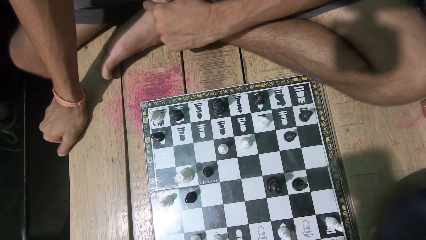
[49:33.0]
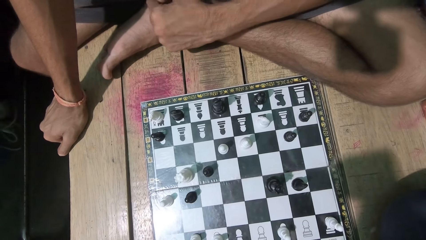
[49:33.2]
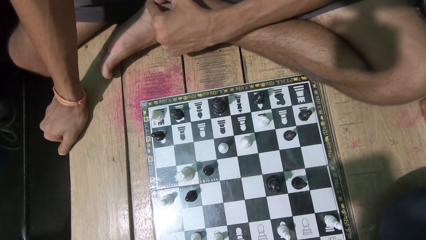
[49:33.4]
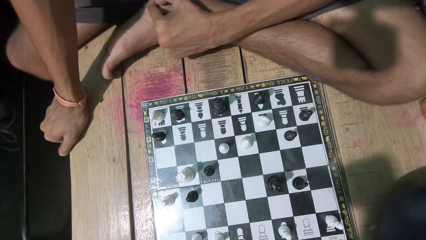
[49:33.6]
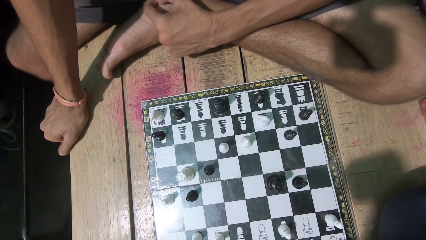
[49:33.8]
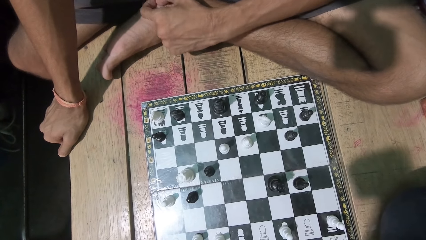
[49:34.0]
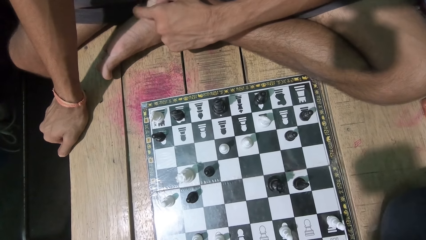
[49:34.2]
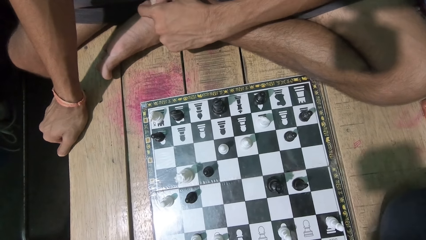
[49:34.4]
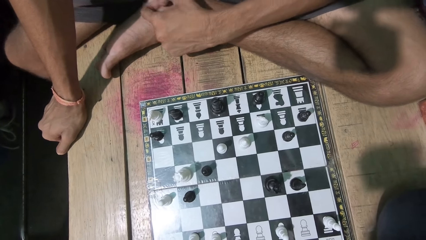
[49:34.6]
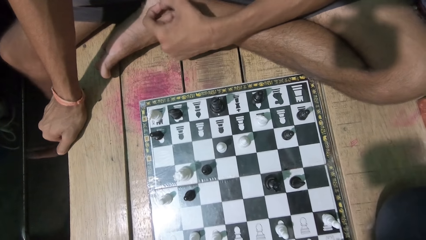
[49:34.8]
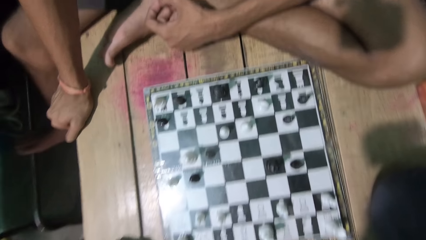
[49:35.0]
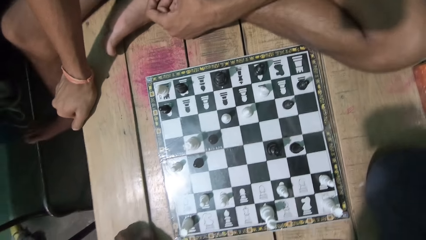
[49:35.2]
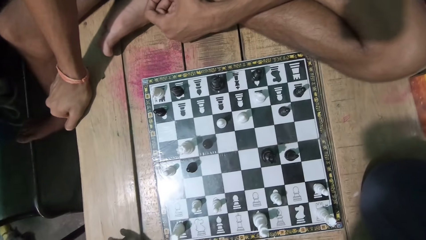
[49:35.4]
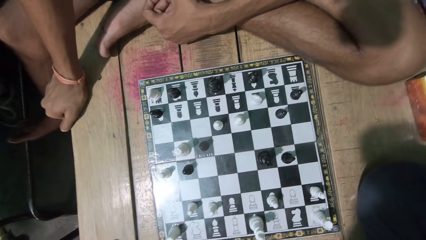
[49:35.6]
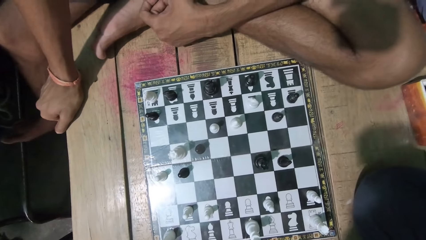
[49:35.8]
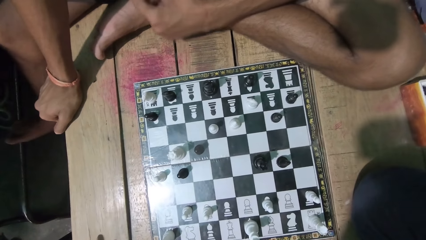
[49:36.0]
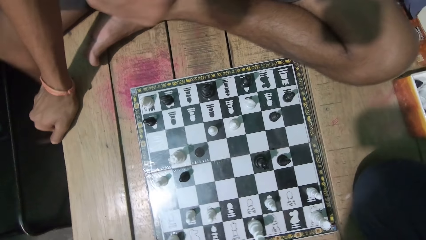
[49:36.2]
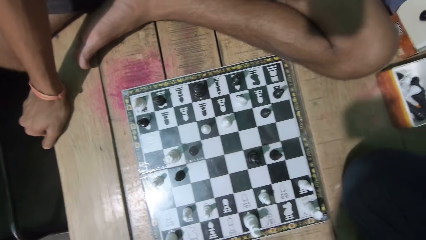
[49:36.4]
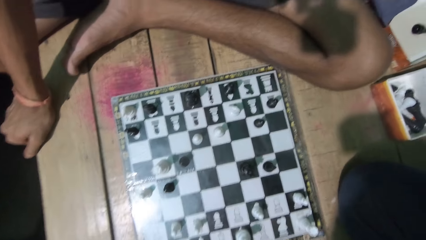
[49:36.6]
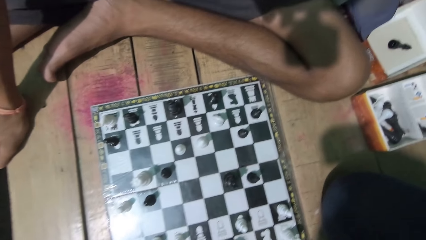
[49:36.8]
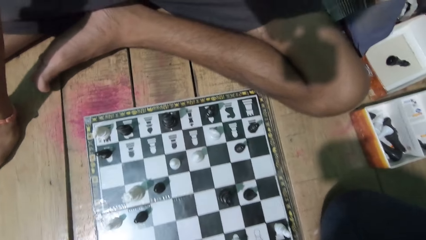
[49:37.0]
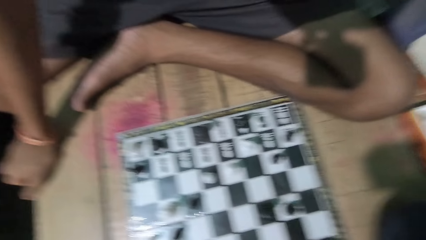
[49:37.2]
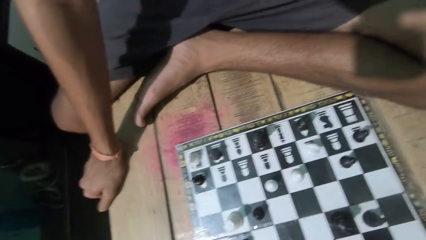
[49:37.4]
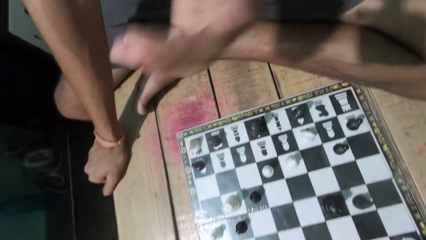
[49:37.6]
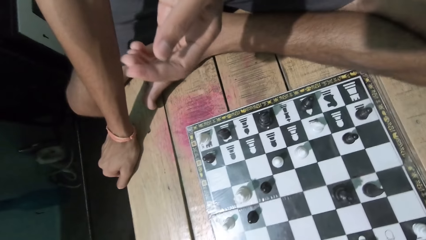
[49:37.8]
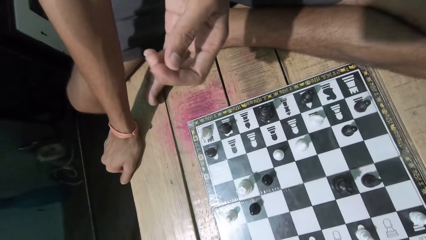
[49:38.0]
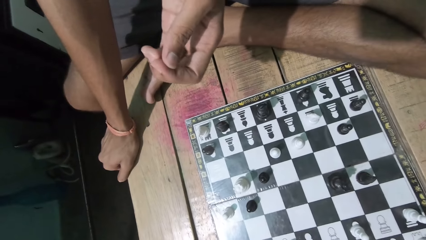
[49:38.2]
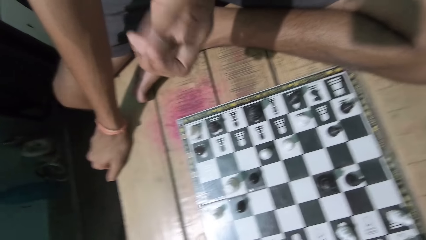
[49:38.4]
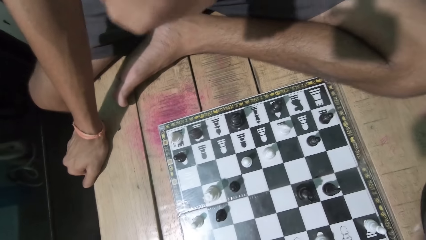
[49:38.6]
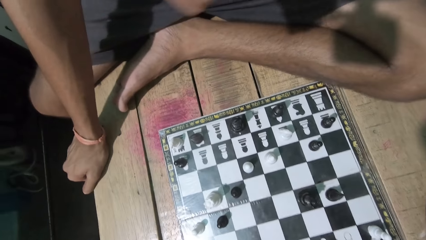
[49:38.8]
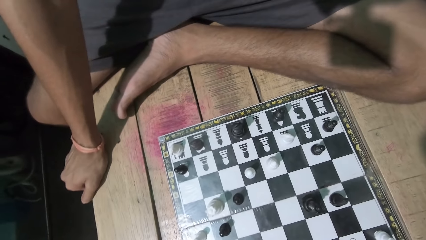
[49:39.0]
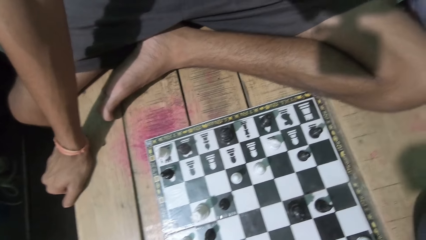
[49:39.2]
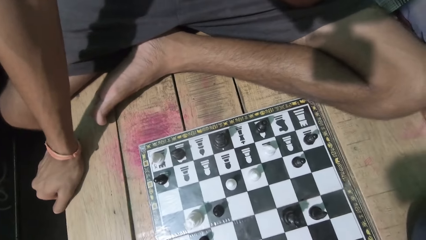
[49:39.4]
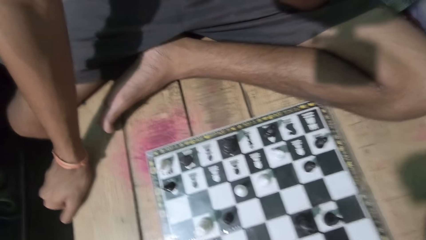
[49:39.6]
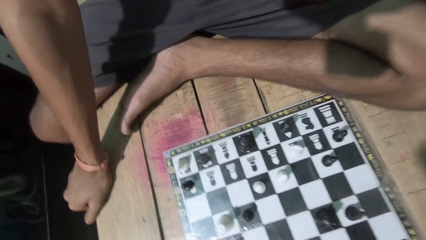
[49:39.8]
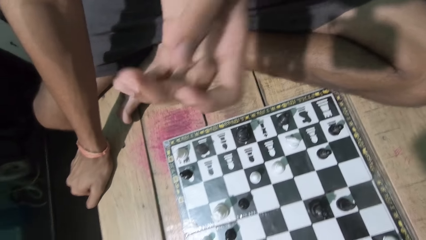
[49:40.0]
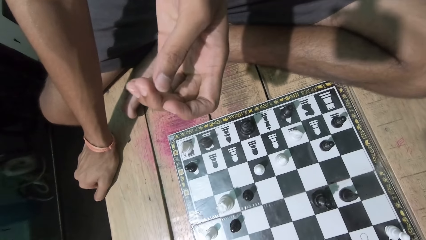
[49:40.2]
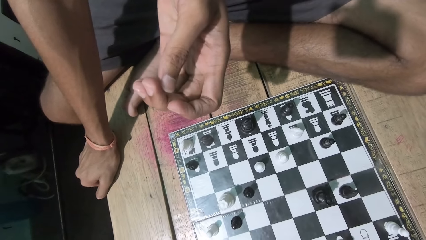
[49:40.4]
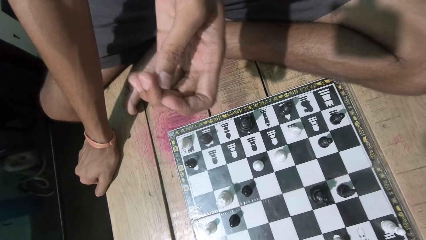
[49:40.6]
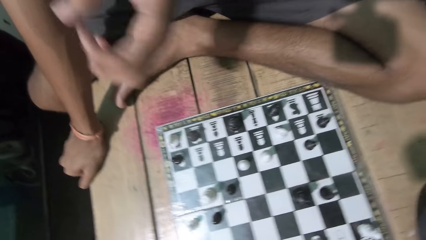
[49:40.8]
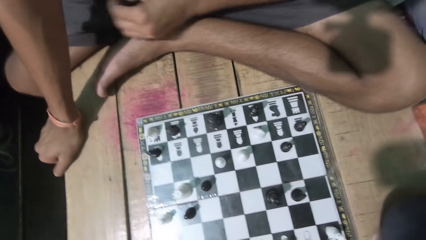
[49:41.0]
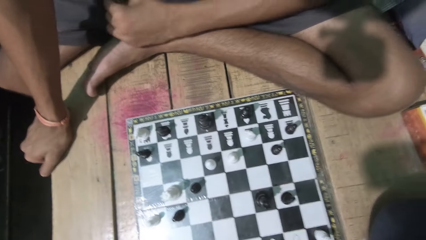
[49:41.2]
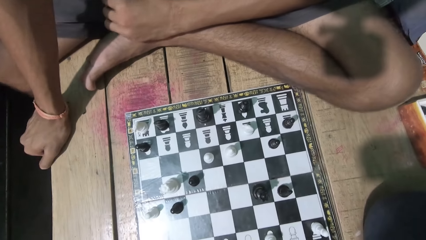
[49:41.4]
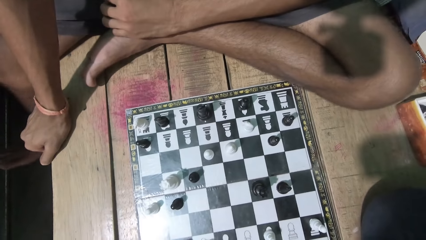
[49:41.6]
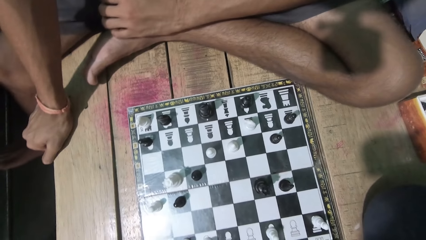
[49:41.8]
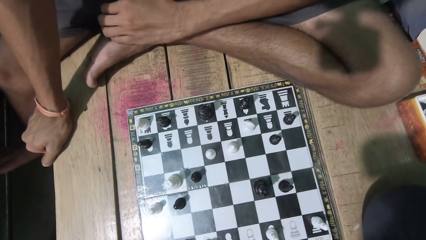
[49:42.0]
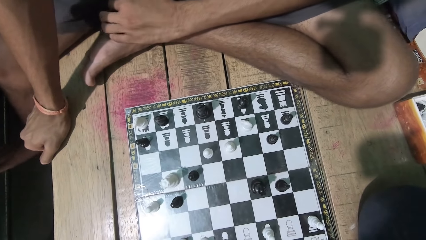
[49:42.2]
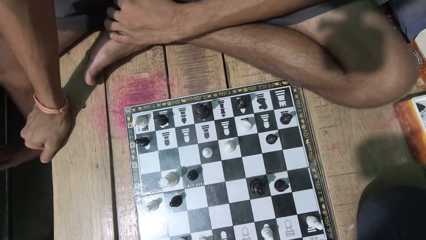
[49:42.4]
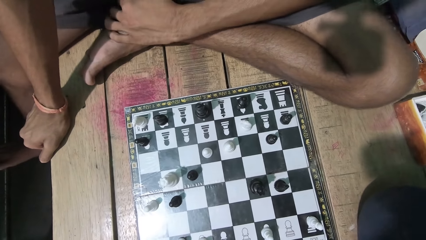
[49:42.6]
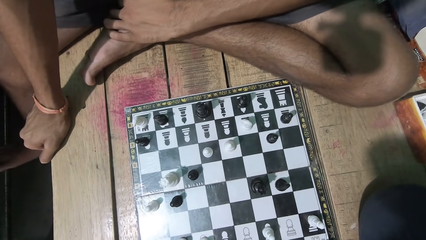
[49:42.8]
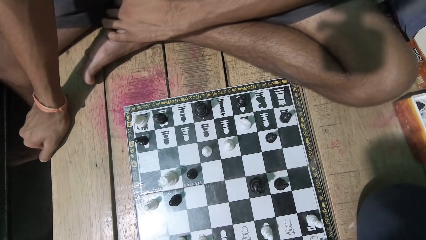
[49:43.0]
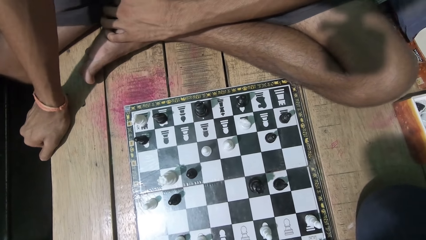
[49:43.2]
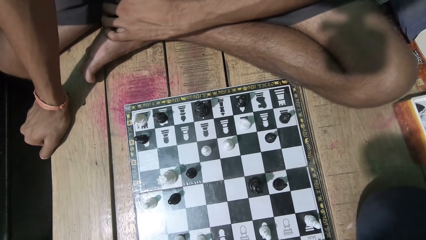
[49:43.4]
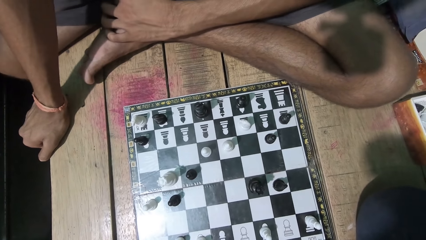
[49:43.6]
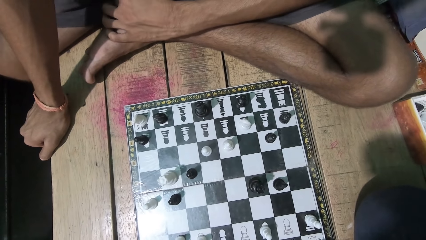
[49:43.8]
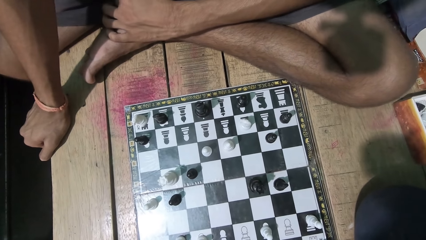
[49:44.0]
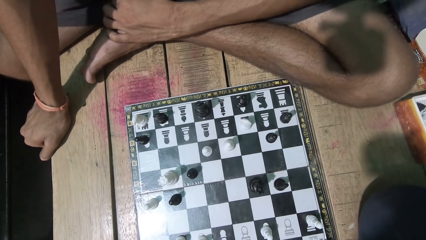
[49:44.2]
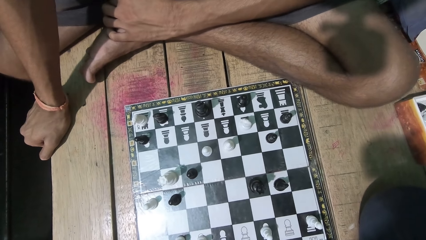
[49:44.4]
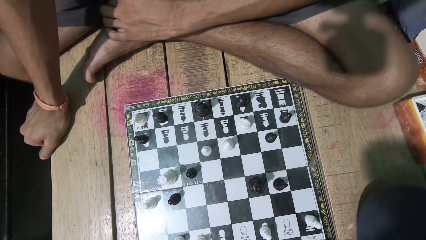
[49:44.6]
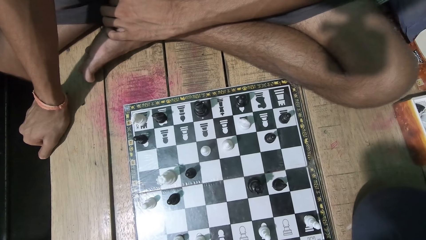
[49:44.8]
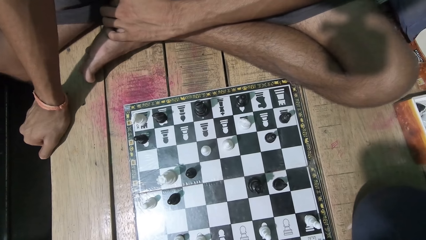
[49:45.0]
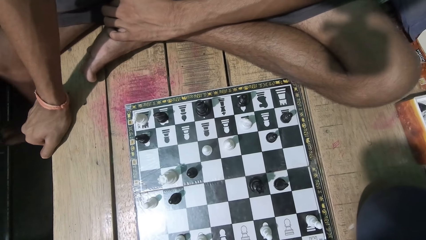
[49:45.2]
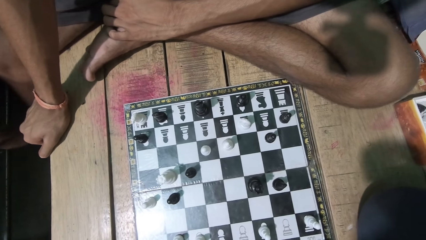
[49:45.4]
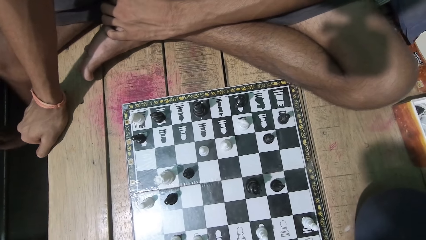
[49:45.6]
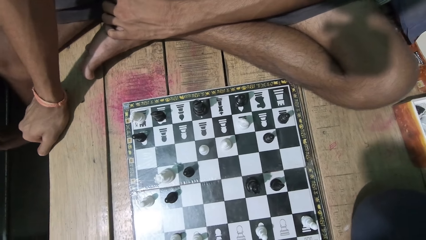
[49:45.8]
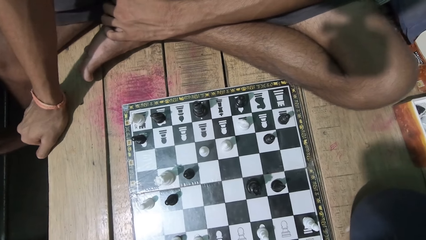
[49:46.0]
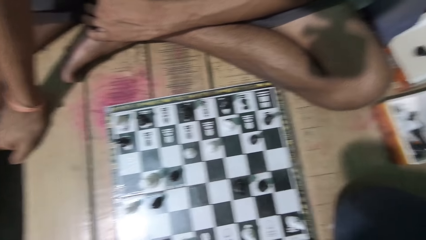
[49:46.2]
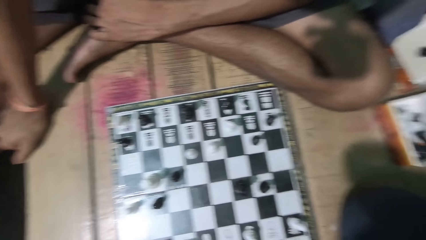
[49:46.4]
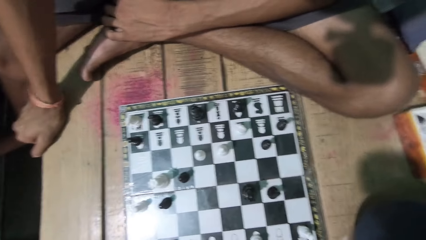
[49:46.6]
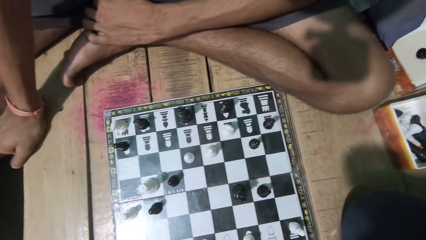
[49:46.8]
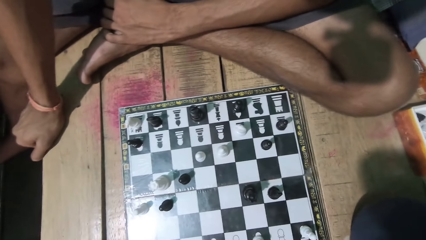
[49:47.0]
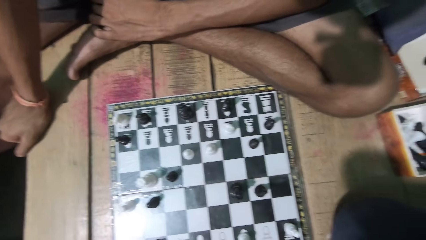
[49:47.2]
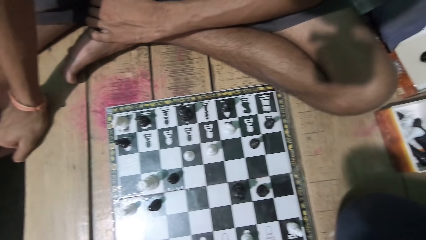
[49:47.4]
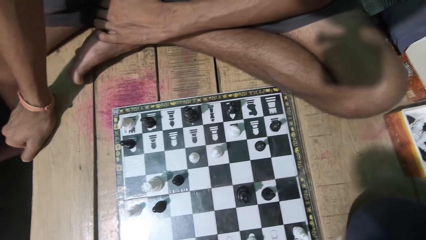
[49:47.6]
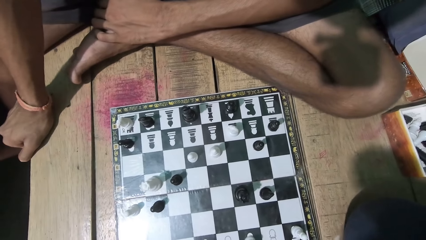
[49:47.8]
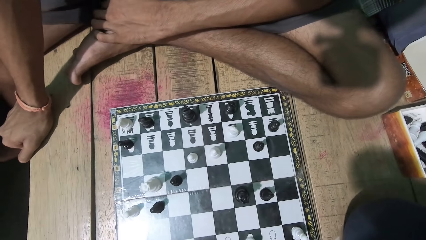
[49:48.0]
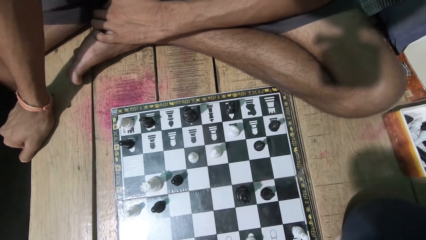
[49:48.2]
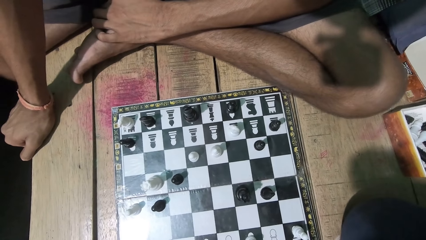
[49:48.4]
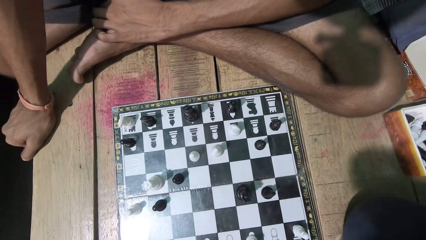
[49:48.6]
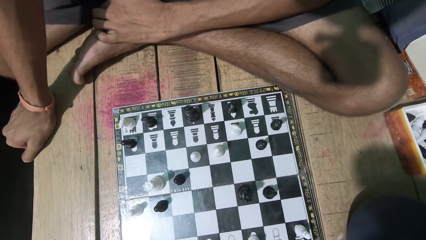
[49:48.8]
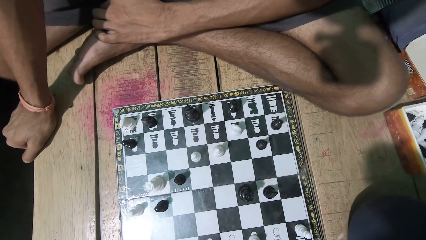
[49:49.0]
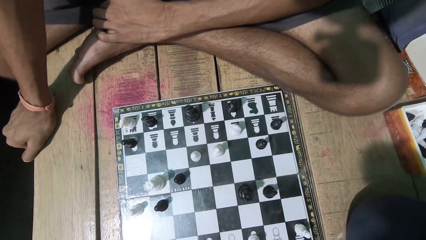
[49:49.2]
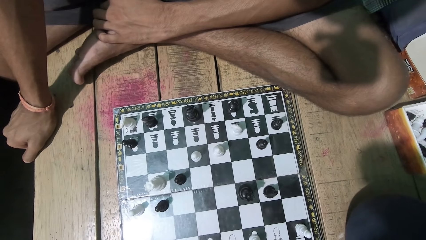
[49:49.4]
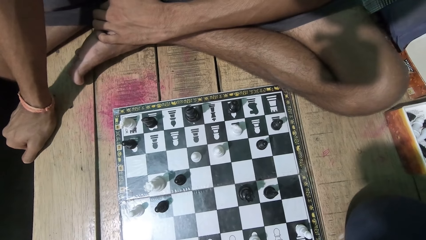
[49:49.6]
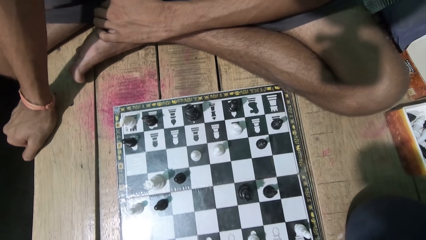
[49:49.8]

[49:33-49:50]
A man moves his leg. The camera wearer touches his face. The man moves his hand. The camera wearer looks at the chess game. The man moves his leg.
